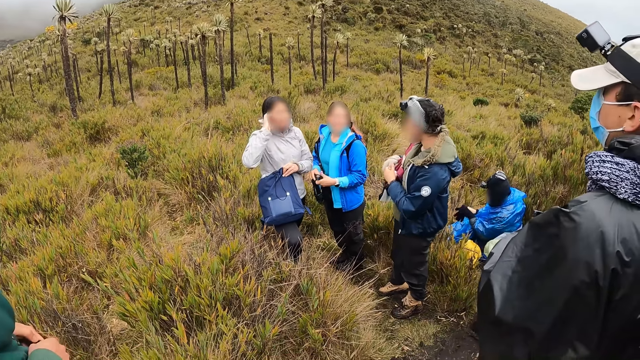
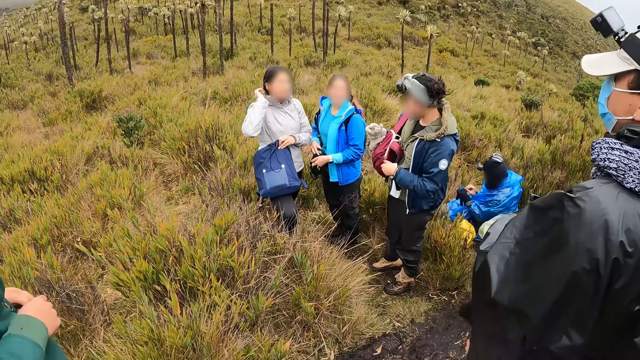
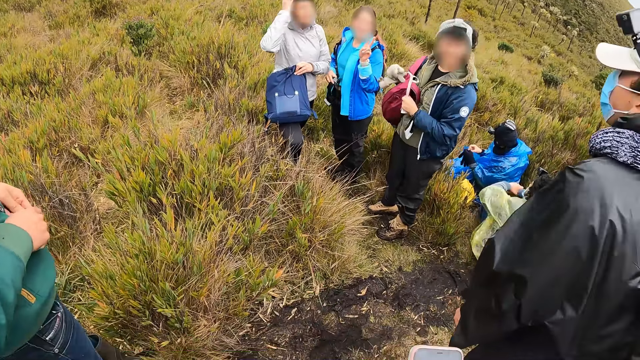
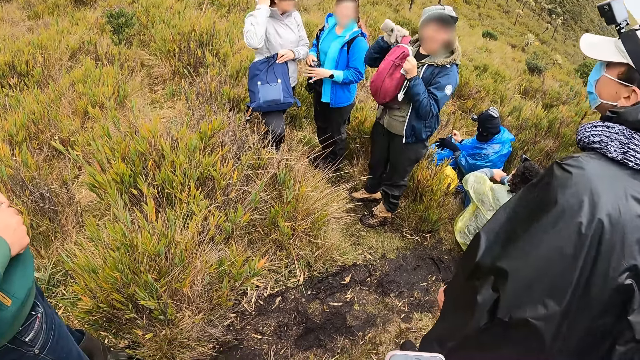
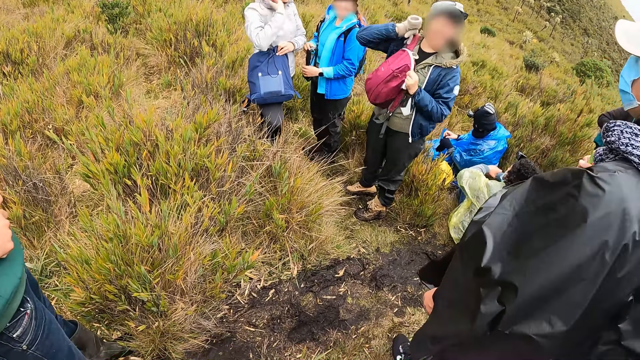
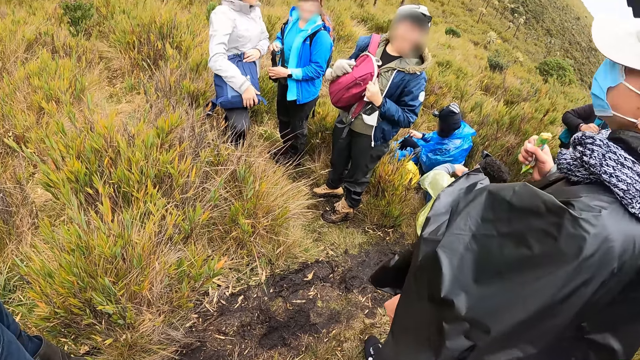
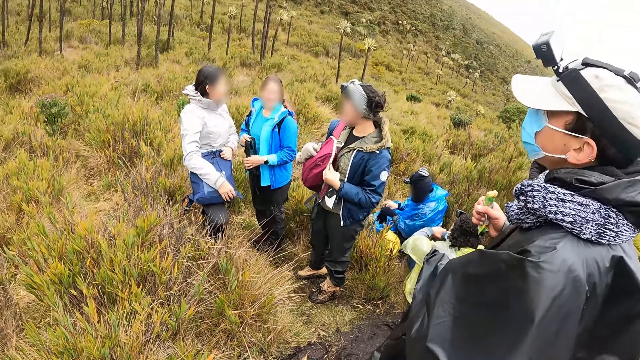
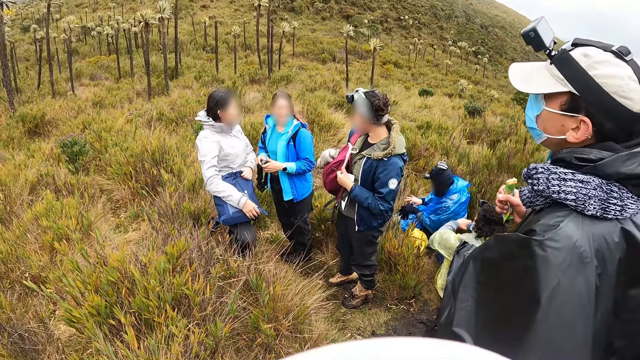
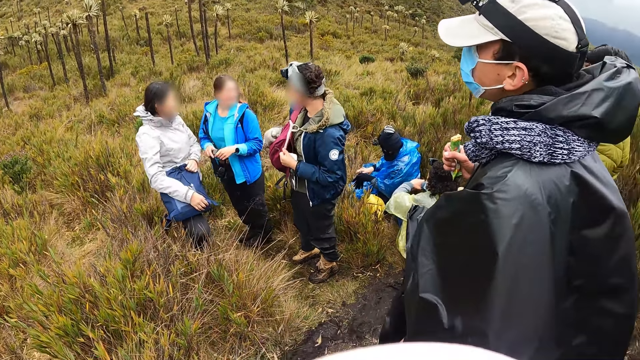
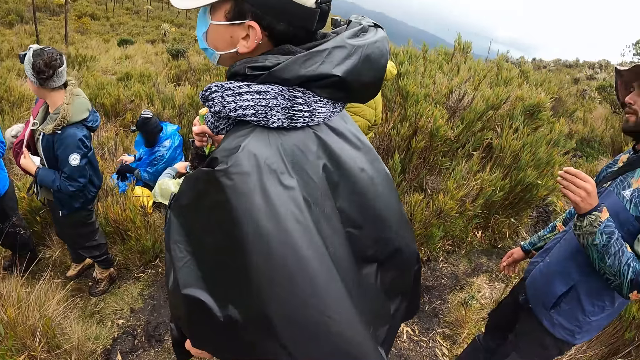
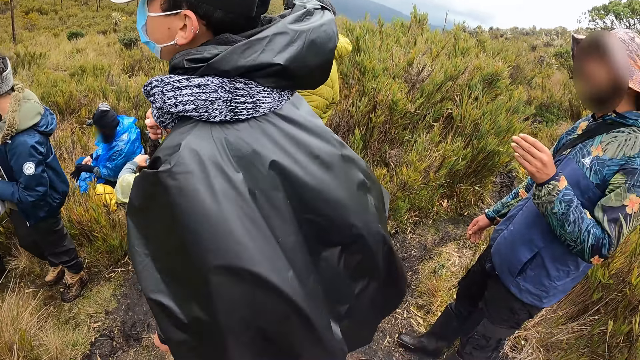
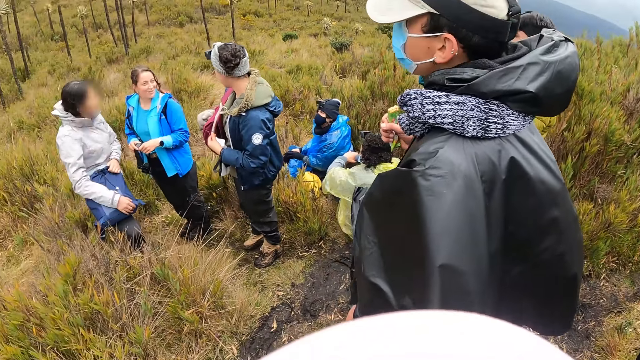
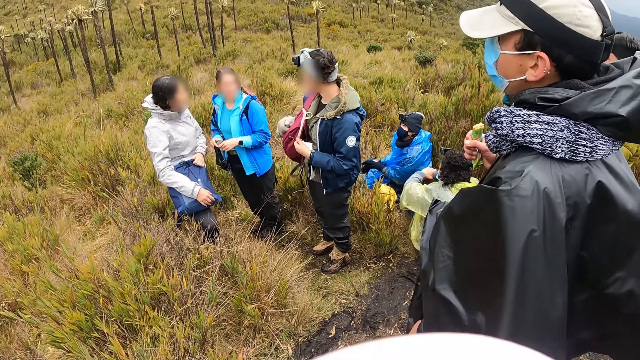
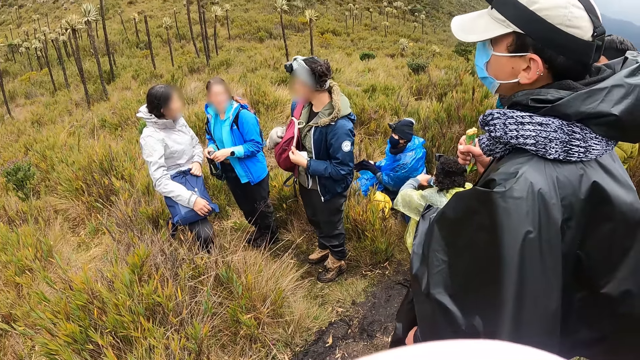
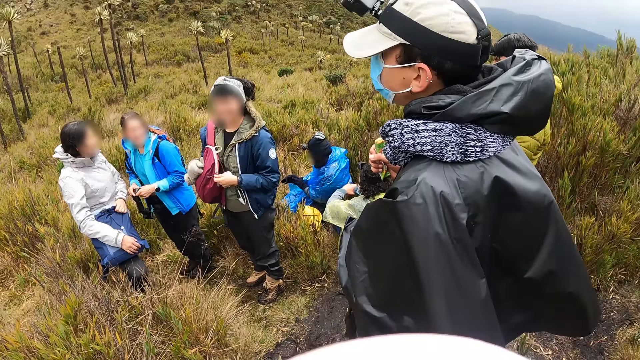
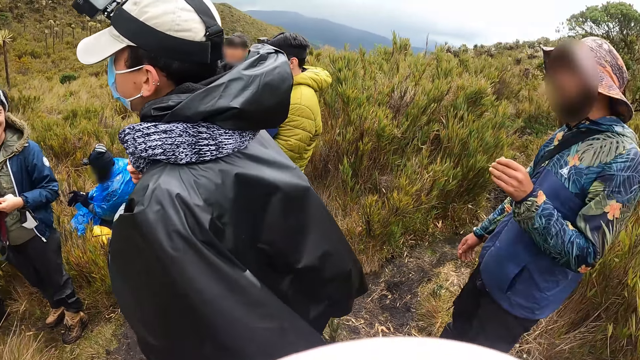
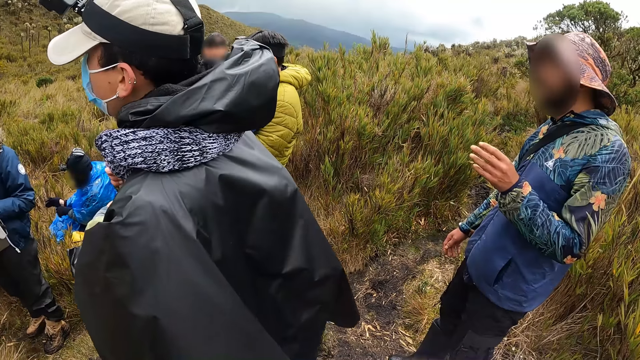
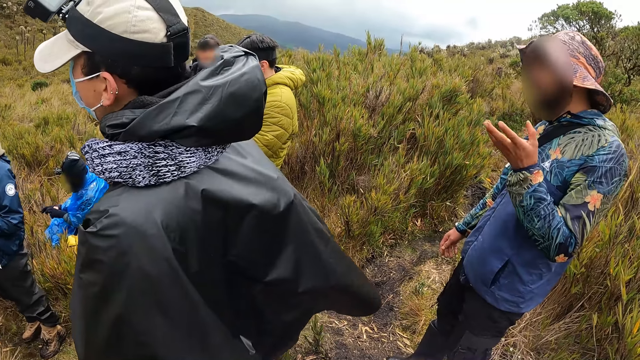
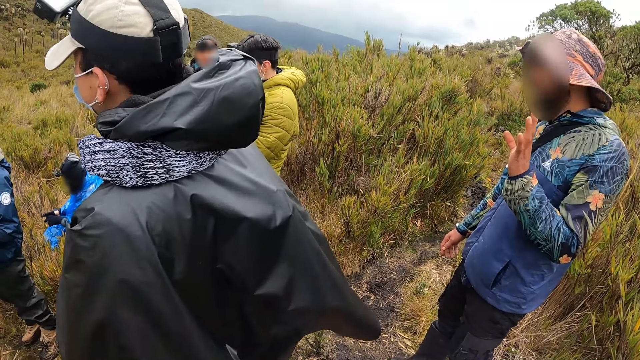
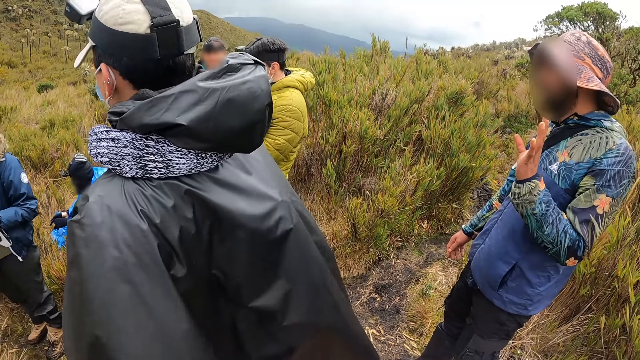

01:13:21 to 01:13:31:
A woman touches her head with her right hand. Another woman adjusts her bag with her hands. A third woman interacts with a man. The man holds a fruit in his right hand. The first woman holds her bag with her hands on her lap. Another man wears the glove on his right hand.

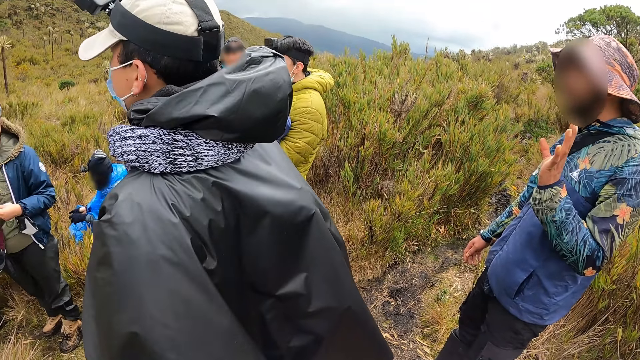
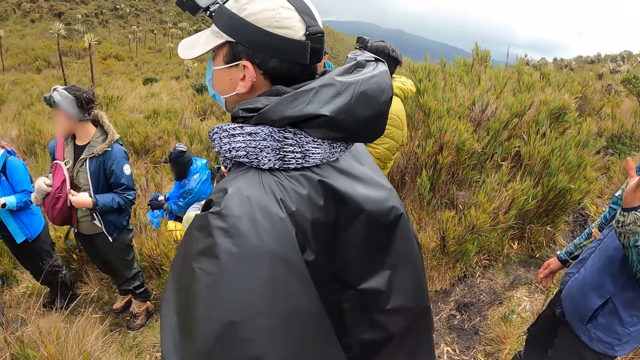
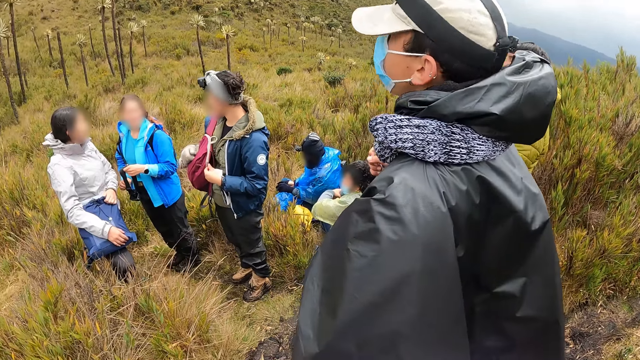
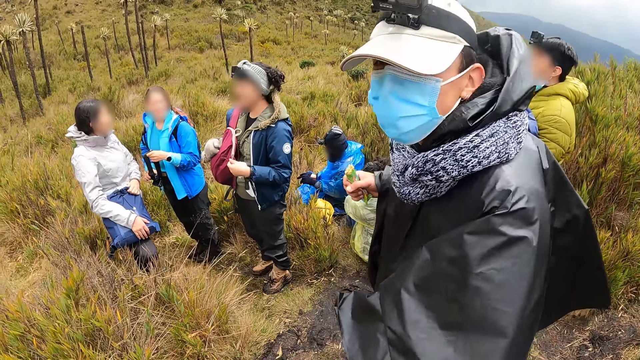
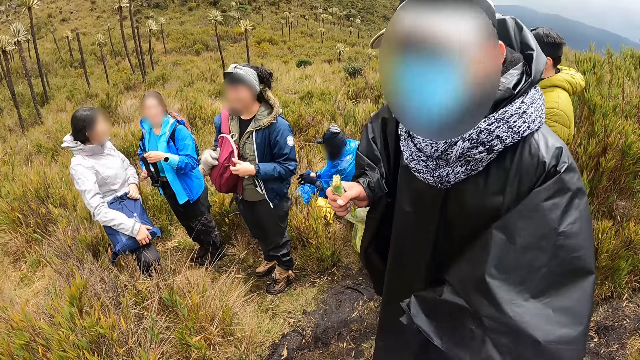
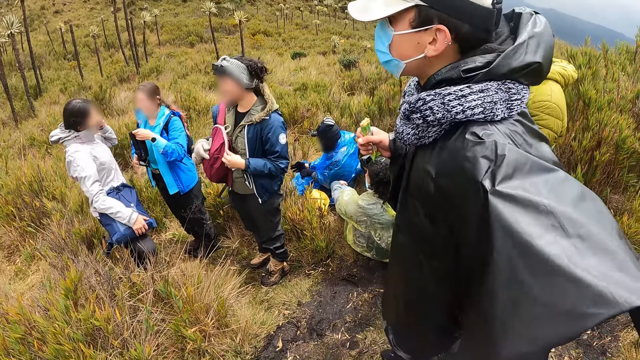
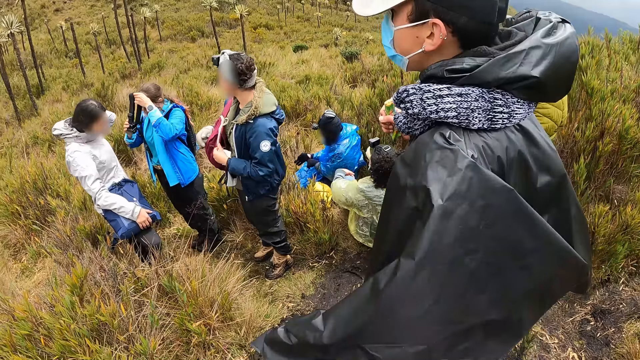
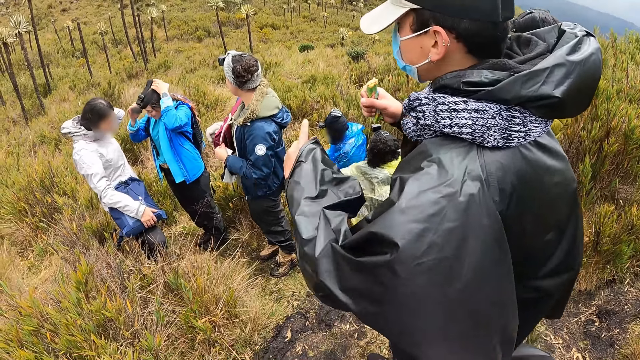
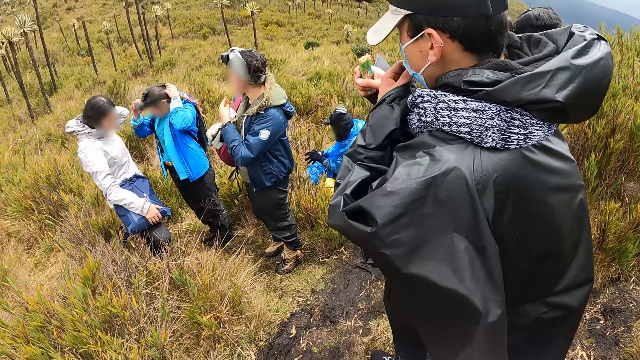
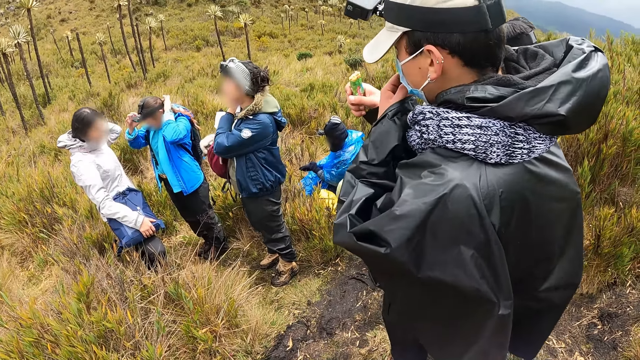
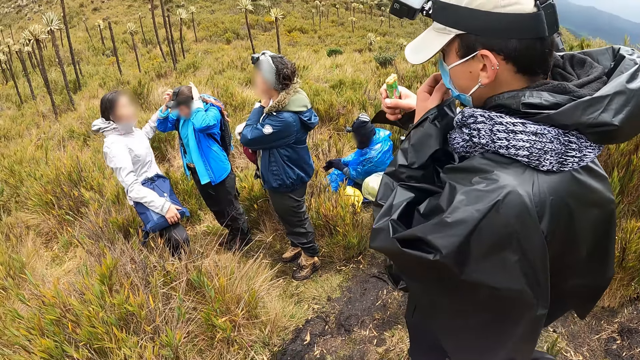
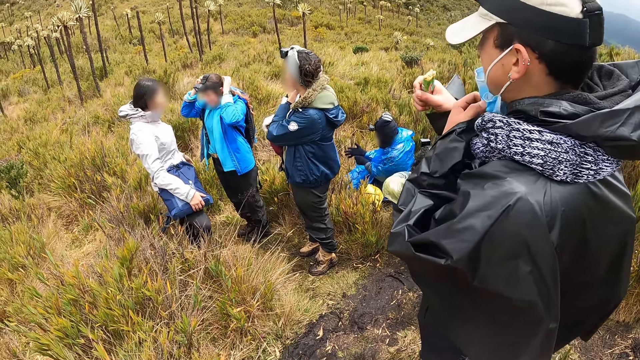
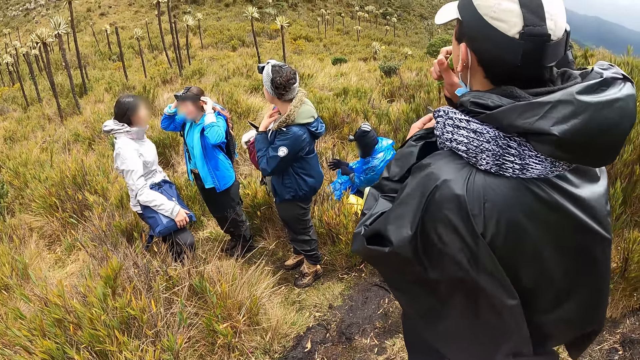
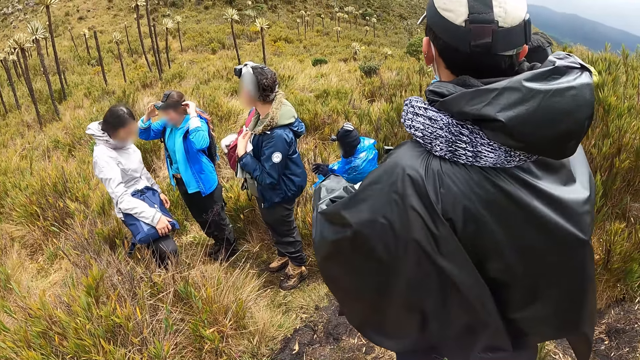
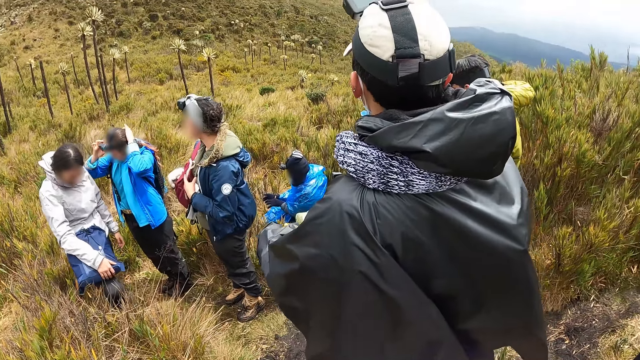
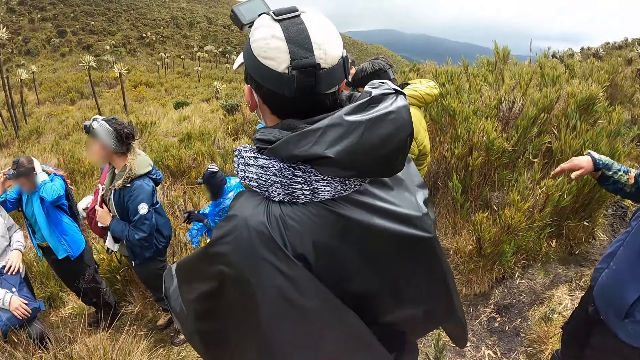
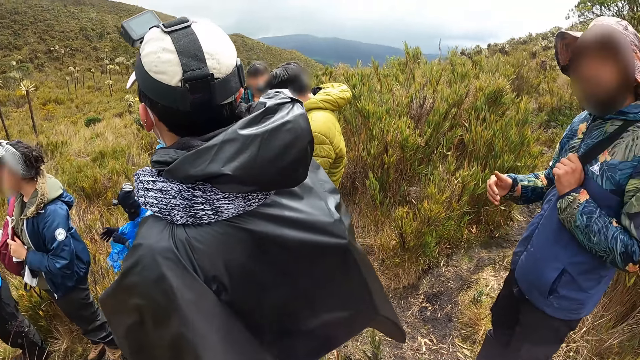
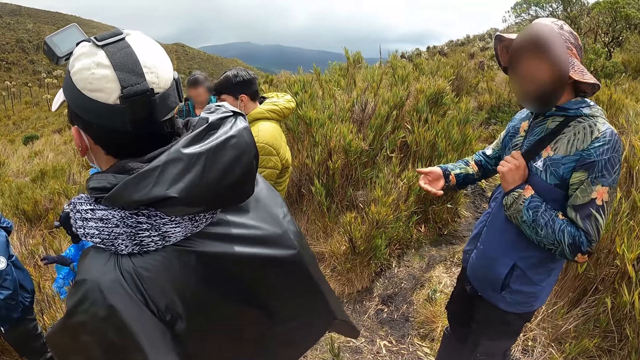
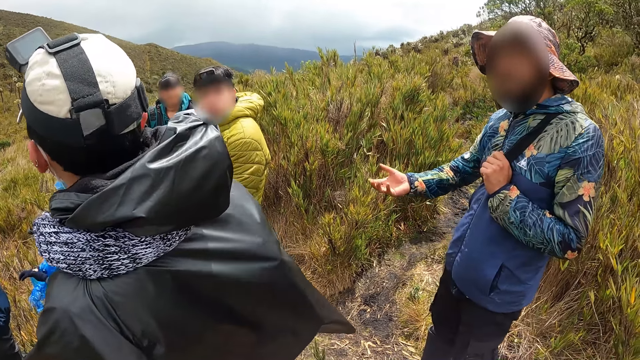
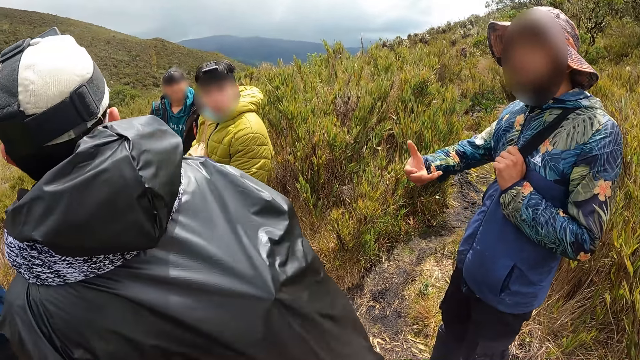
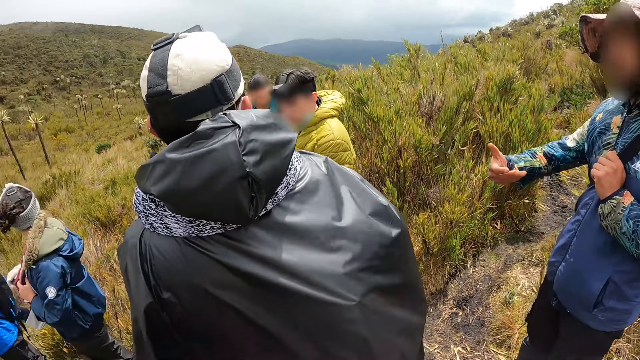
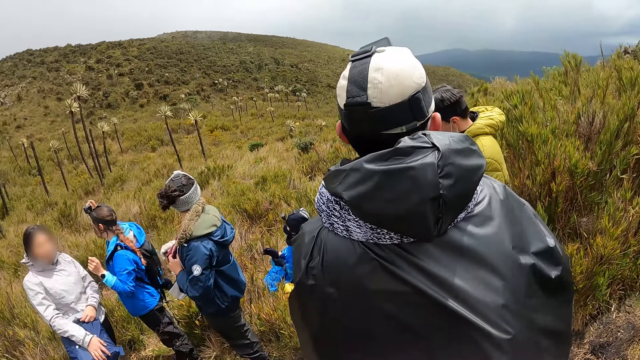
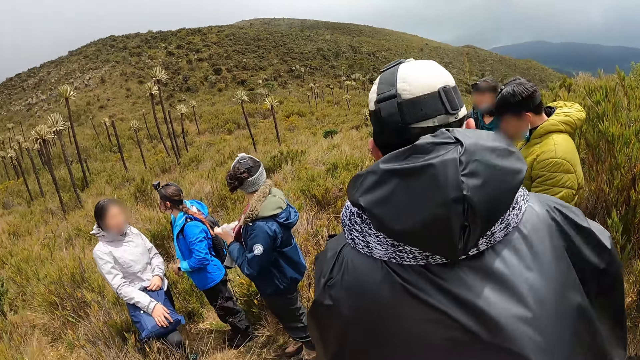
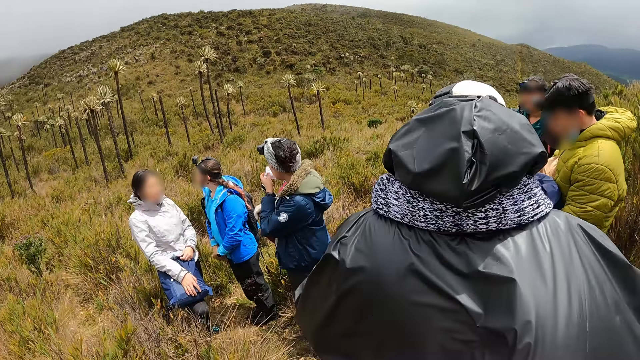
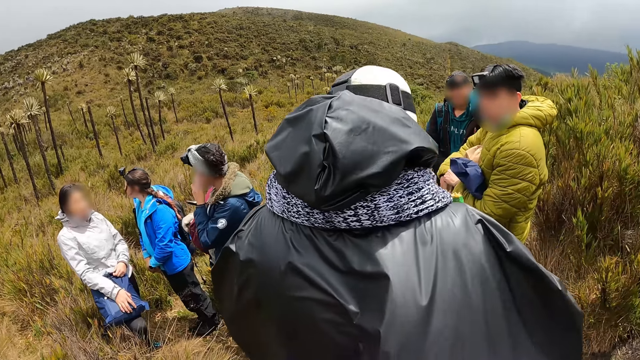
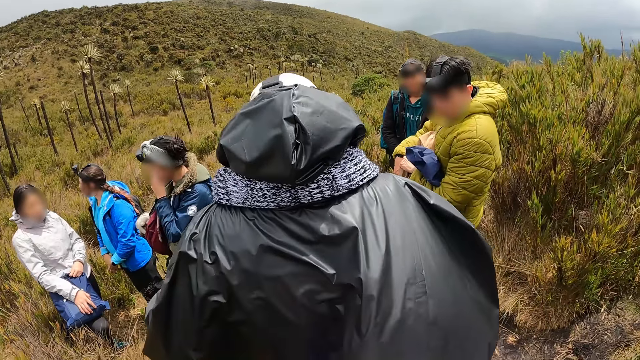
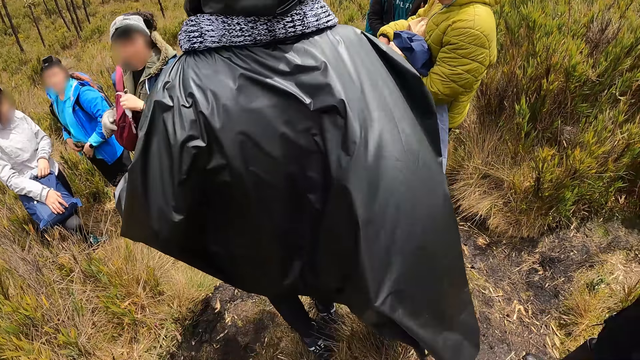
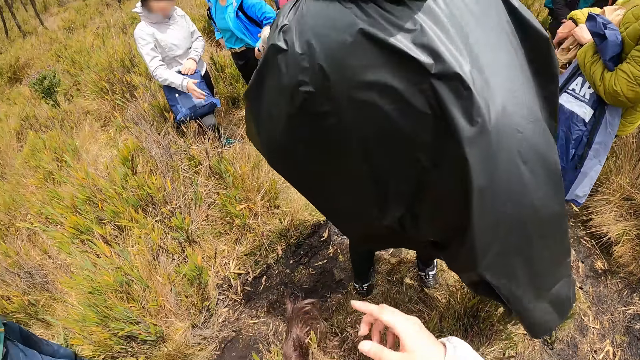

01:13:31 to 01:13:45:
A woman interacts with the camera wearer and the group of people. The camera wearer interacts with a man. The woman touches her head with her left hand, and wears the head camera on her head with her hands. Another man touches his face with his left hand. The camera wearer looks around. Another woman touches her head with her right hand. The second man eats the fruit in his right hand. A third man interacts with the second man and a fourth man. The camera wearer interacts with a fifth man. They look around. The second woman wipes her face with the wipe in her left hand.
